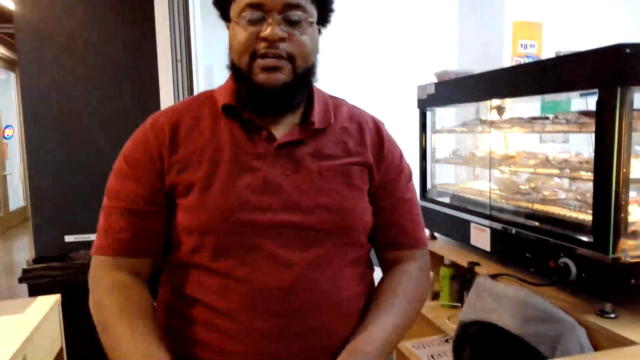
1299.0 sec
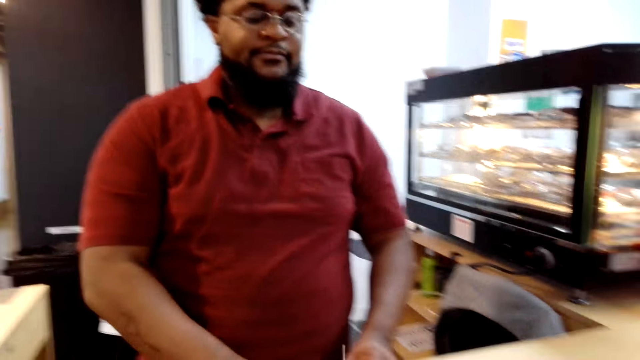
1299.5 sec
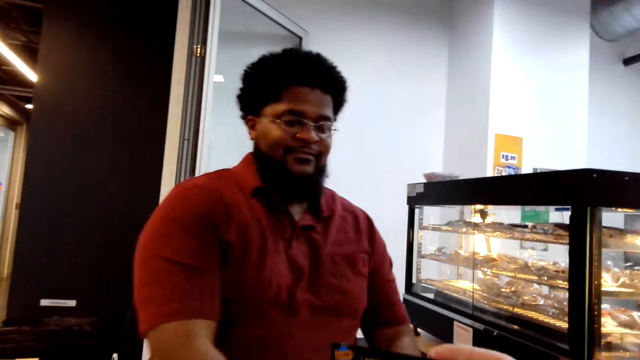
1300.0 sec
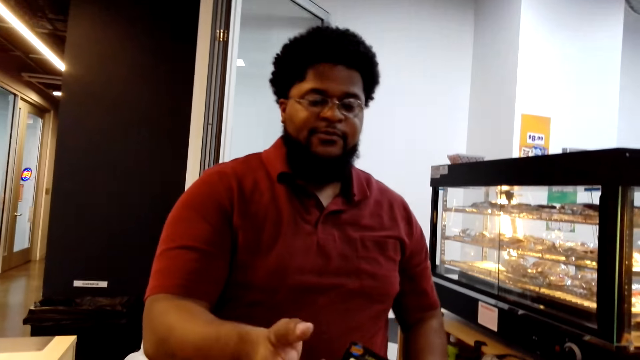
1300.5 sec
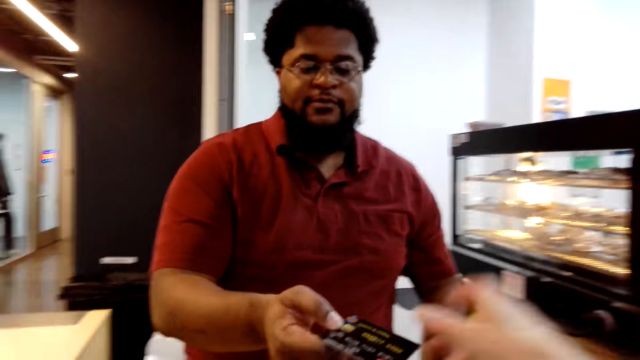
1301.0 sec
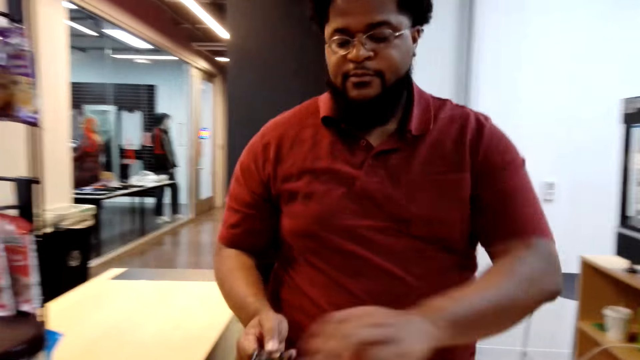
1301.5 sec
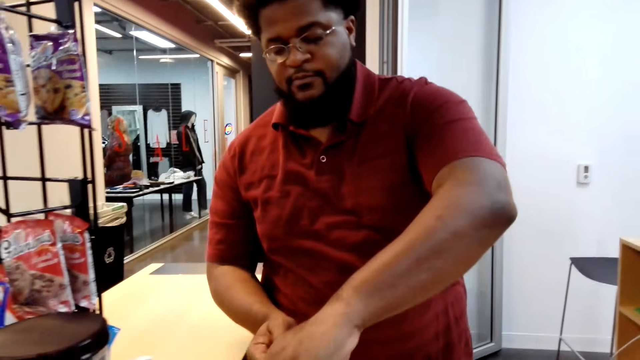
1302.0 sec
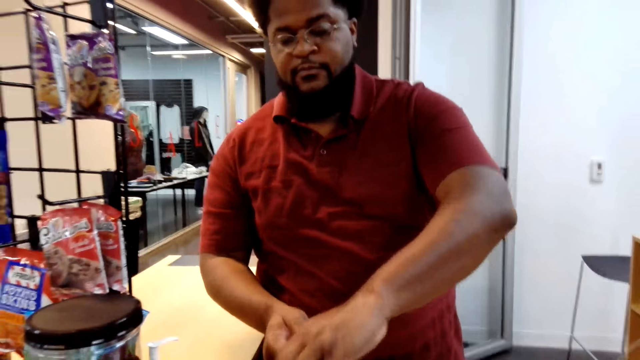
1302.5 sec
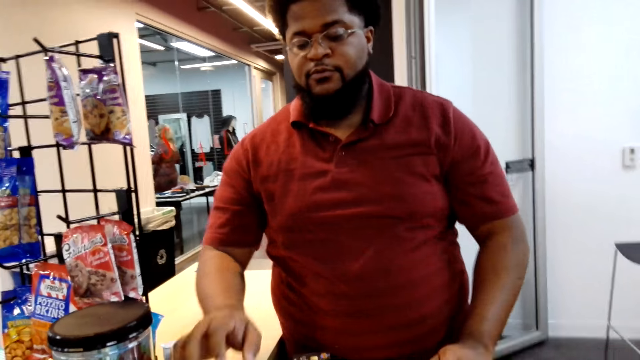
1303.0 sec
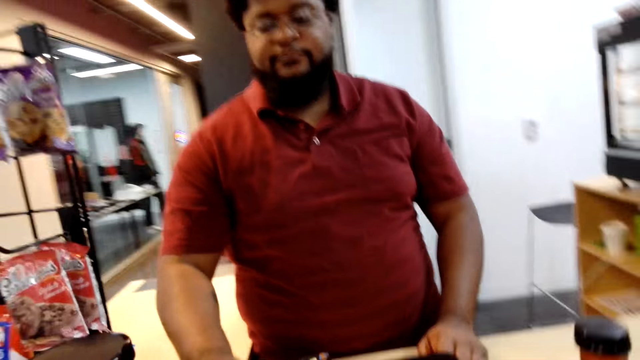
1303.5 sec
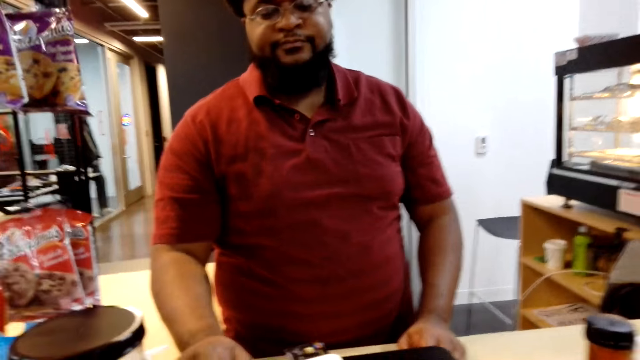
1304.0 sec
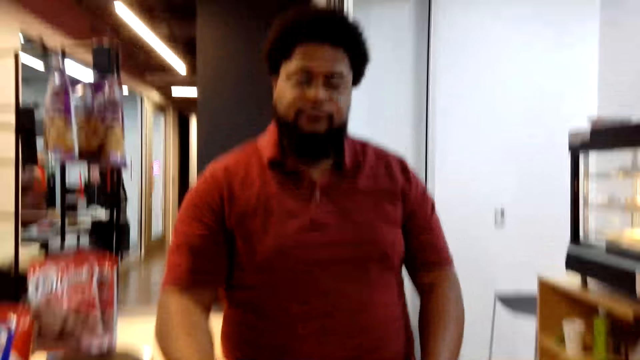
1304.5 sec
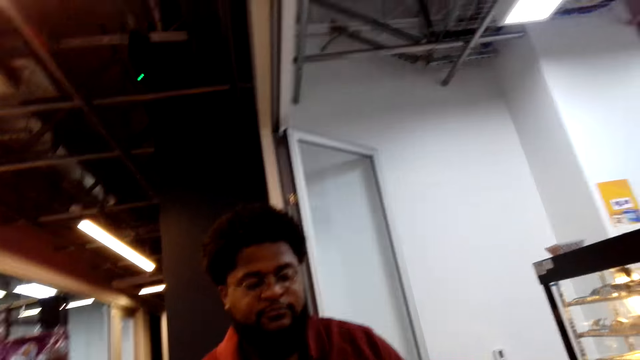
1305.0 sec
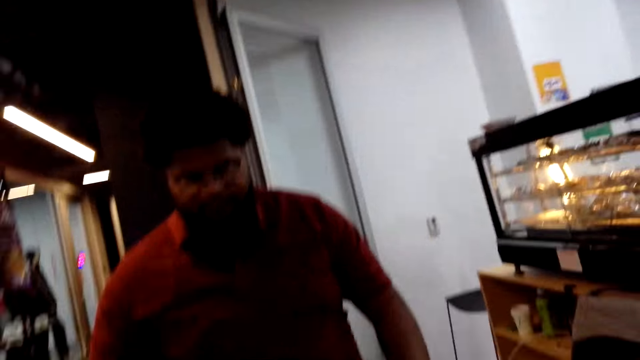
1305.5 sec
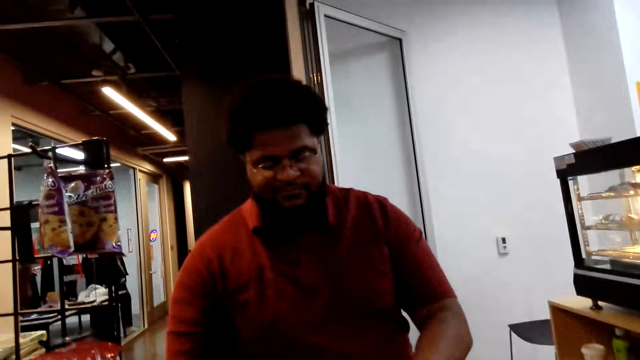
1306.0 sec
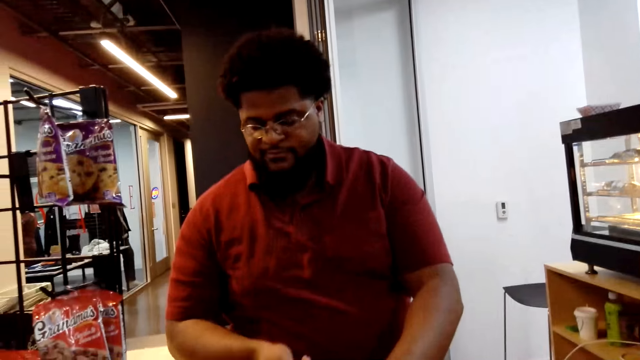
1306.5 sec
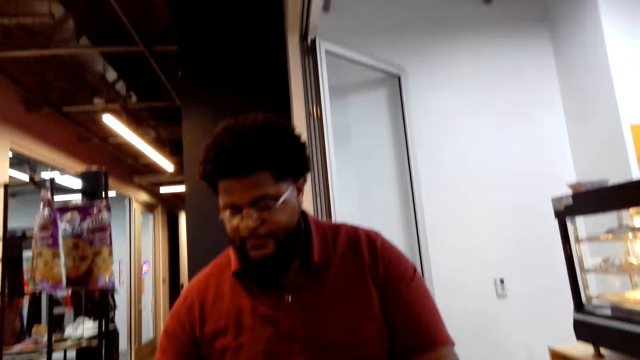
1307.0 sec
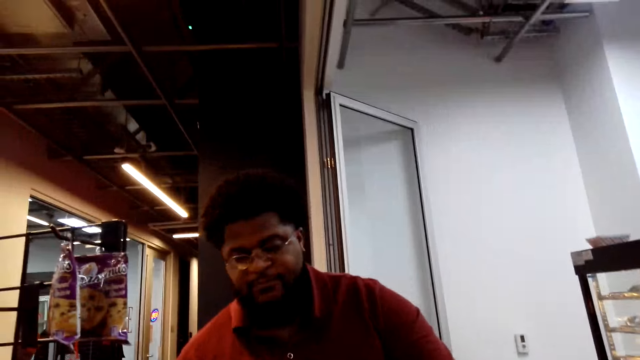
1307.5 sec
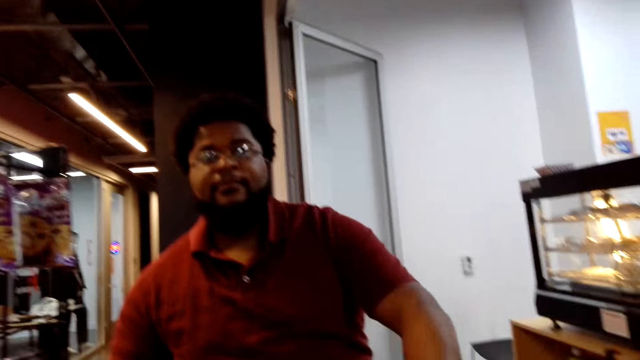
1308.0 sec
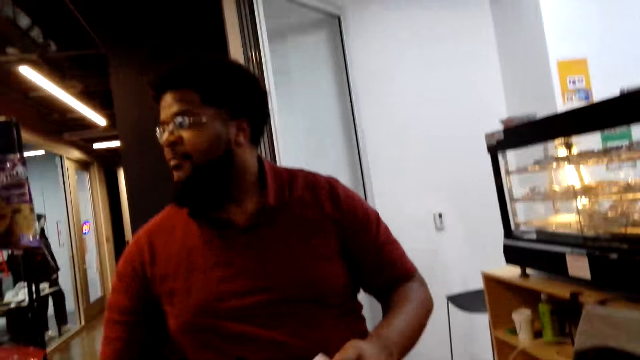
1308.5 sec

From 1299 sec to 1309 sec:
The camera wearer gives the person the card. The person swipes the card.

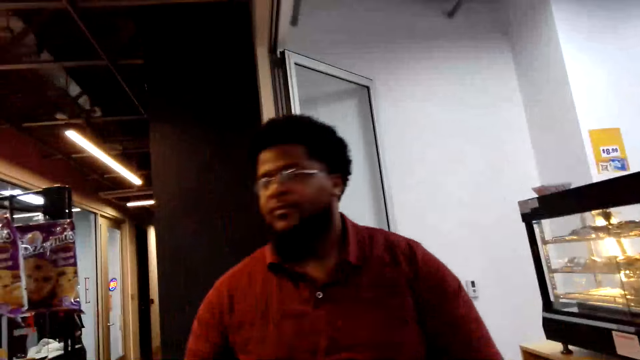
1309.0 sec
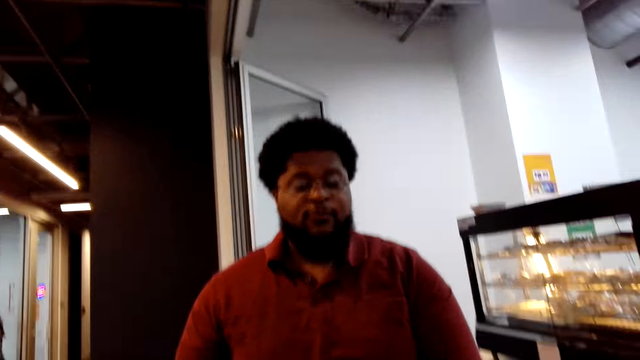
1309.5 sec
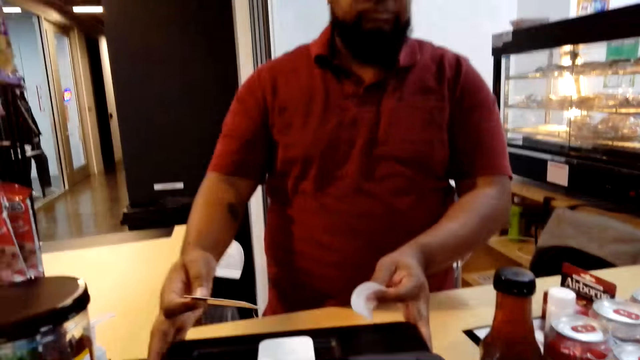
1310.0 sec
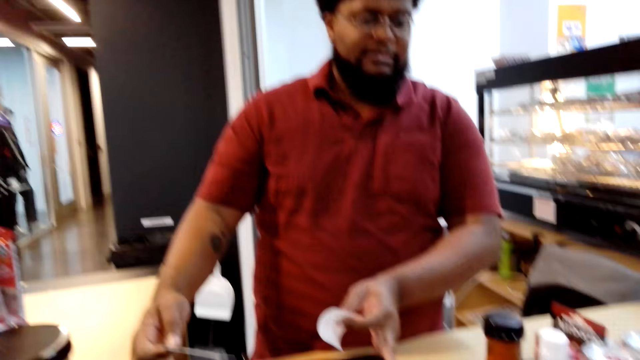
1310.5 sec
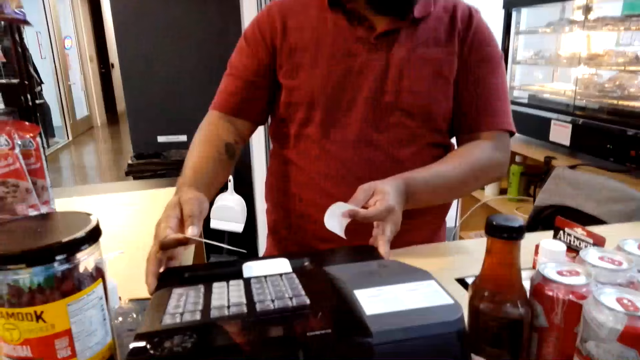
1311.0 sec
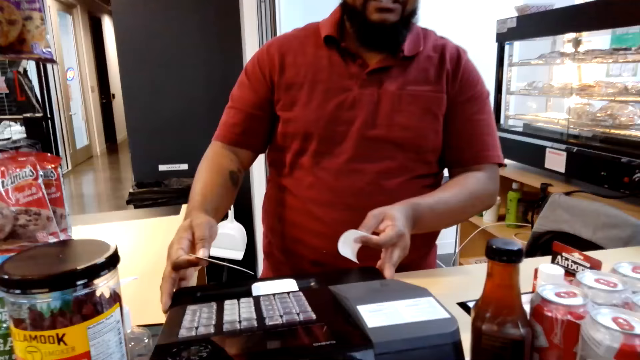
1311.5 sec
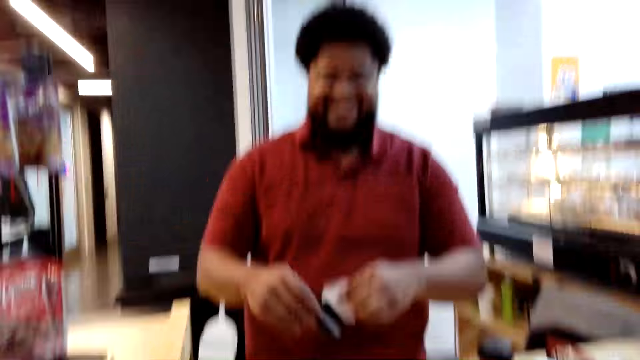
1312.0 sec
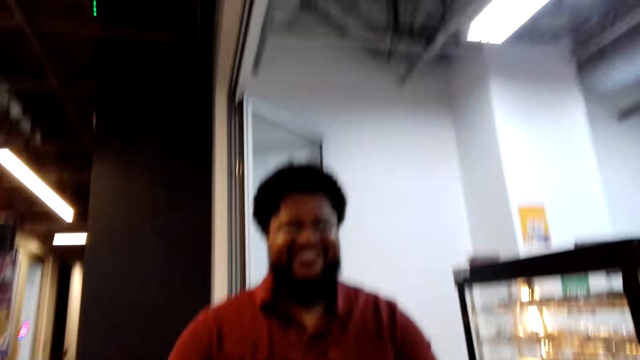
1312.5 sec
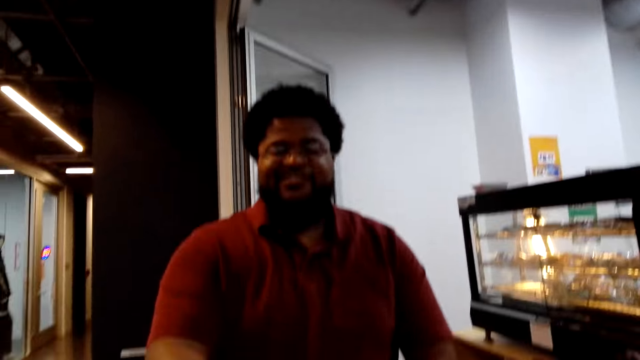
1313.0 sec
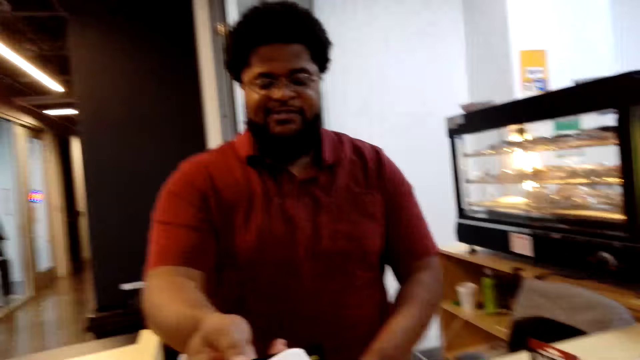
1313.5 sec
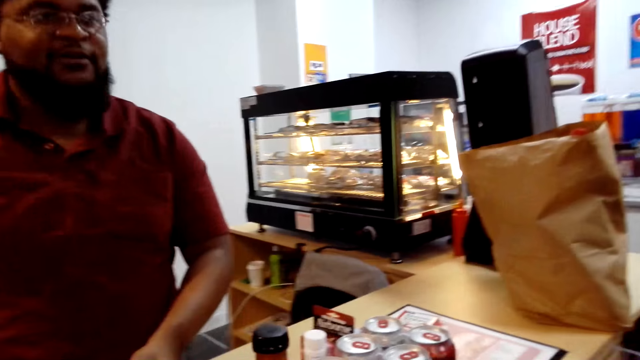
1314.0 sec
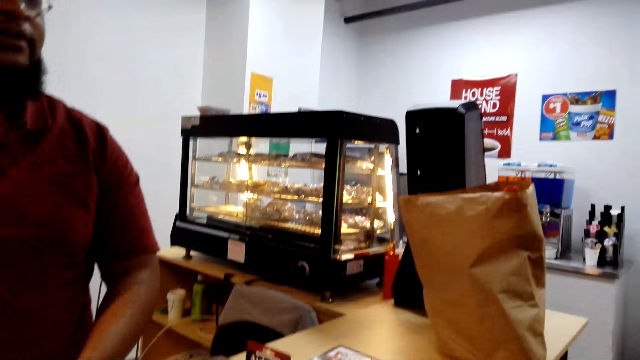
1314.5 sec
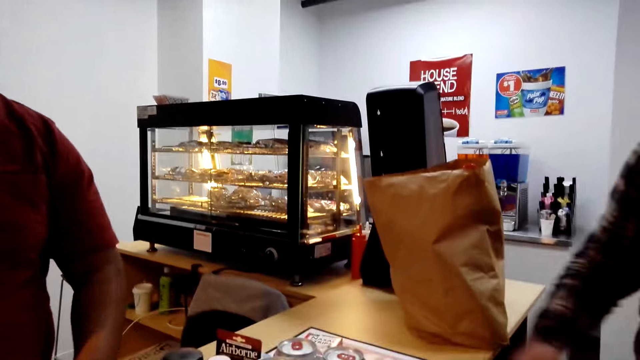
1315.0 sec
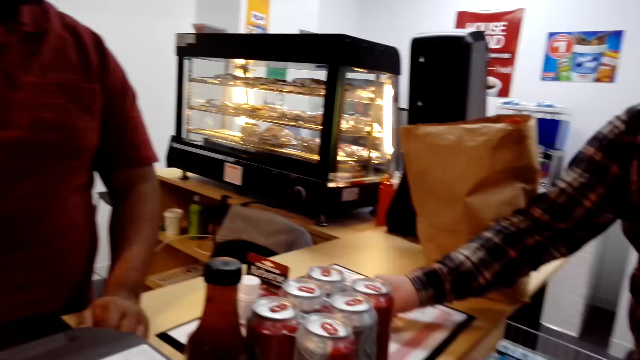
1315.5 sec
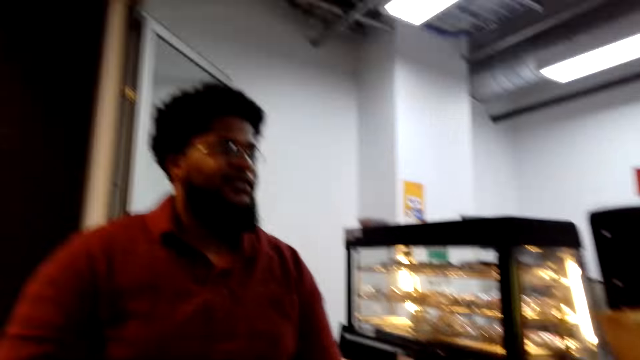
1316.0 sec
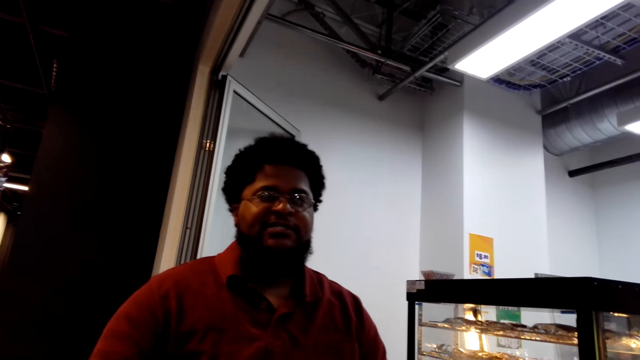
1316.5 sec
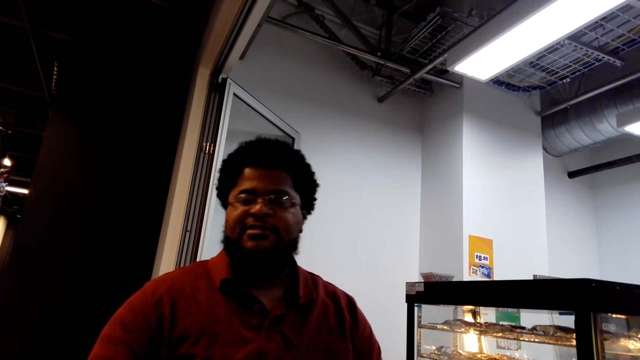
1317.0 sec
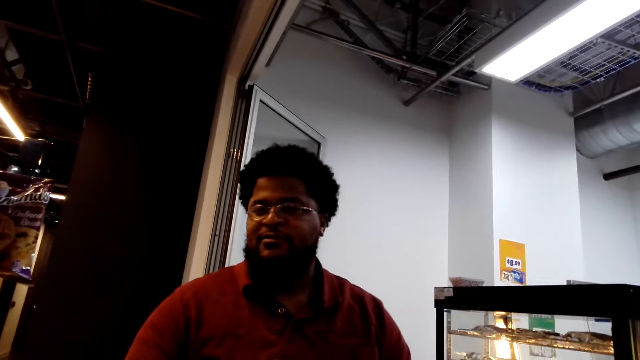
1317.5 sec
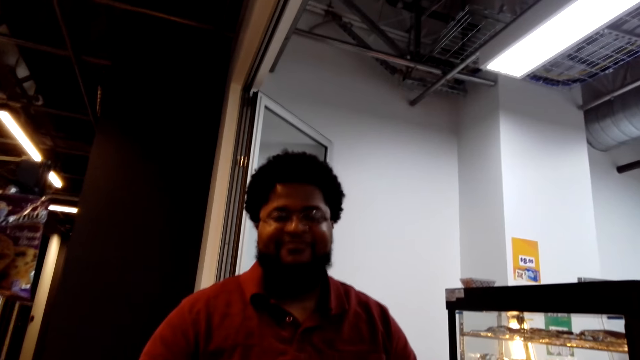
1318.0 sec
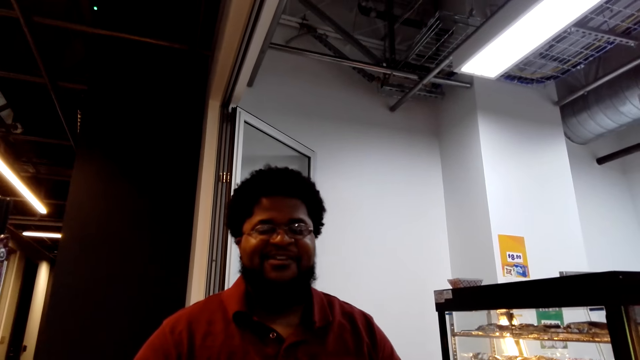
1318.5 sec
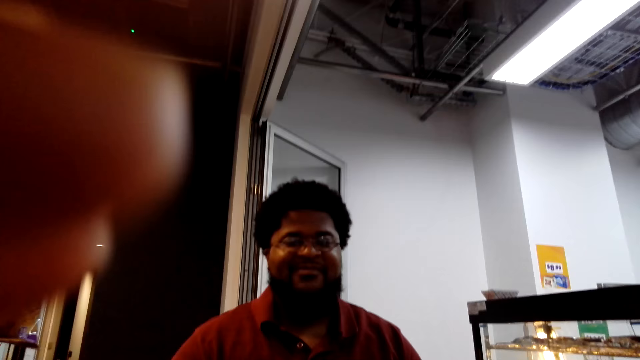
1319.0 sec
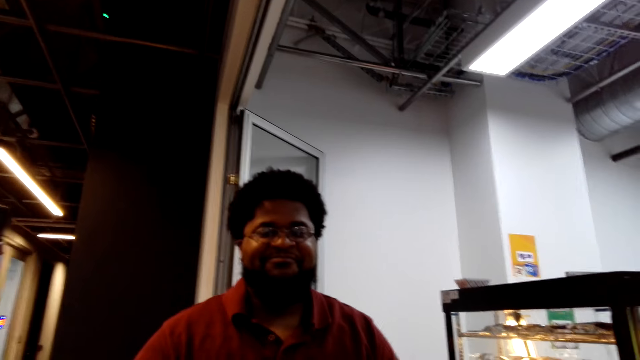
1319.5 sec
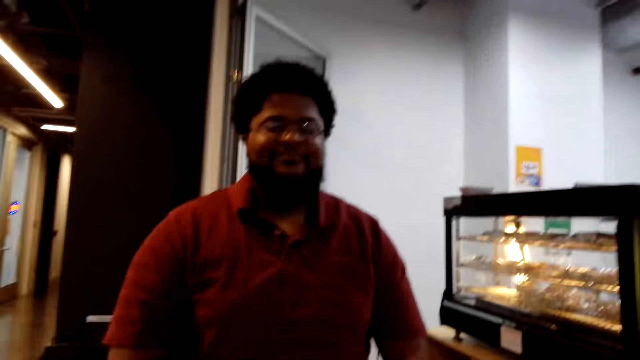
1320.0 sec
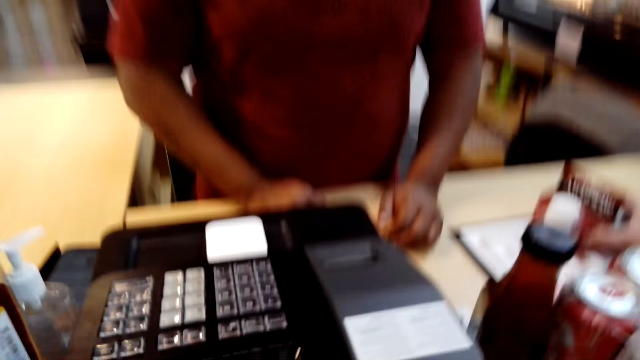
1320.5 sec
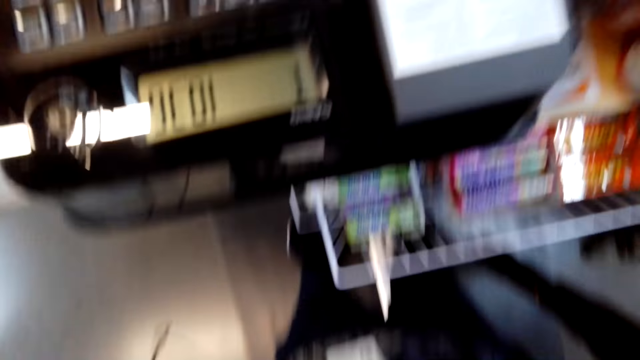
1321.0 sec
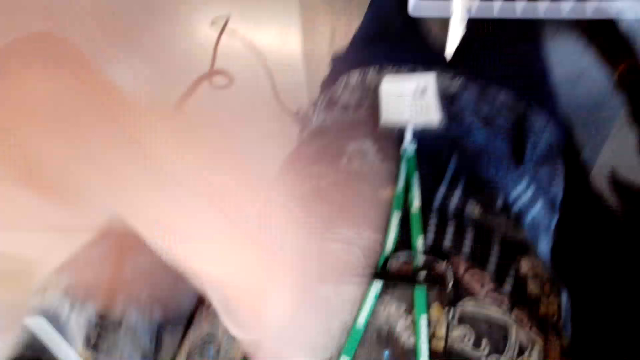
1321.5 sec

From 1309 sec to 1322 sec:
A person adjusts the cash box. The person gives the camera wearer a receipt. The person gives the camera wearer the card back. The camera wearer looks at the person. They remove the camera.
